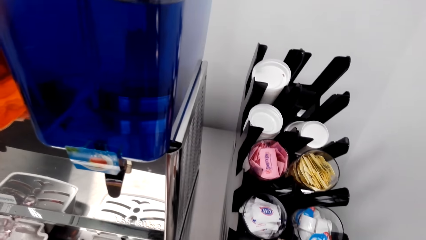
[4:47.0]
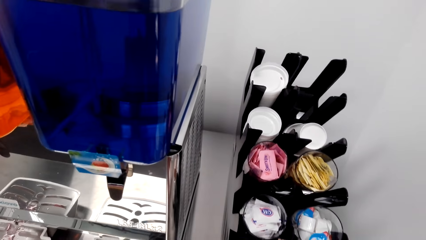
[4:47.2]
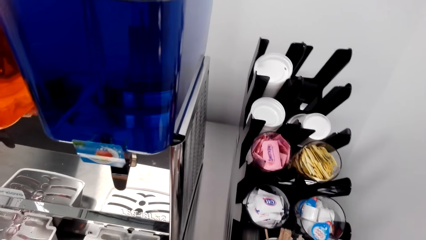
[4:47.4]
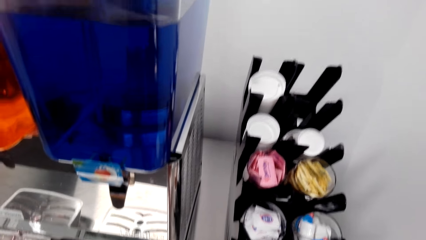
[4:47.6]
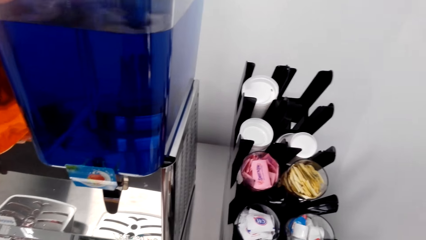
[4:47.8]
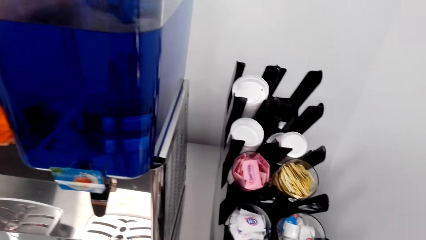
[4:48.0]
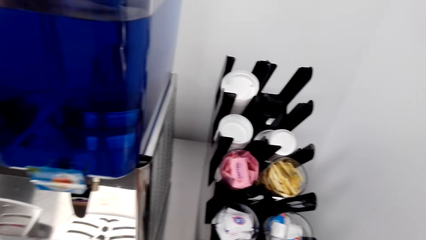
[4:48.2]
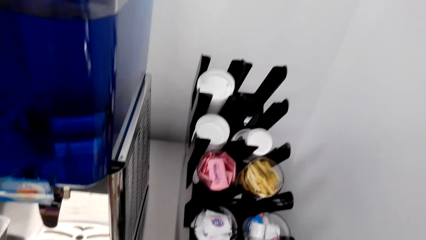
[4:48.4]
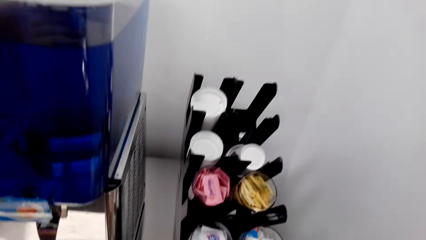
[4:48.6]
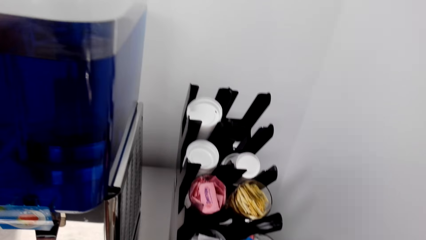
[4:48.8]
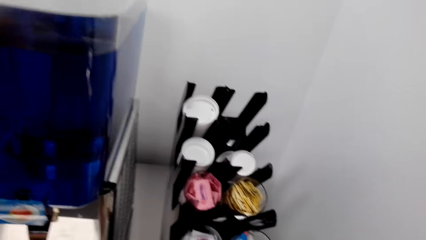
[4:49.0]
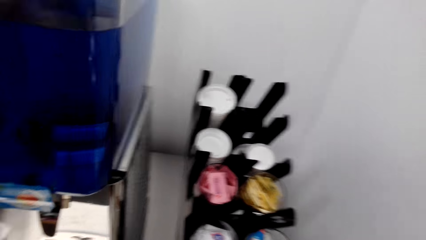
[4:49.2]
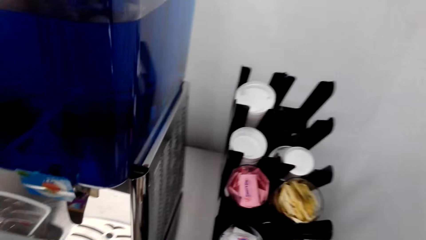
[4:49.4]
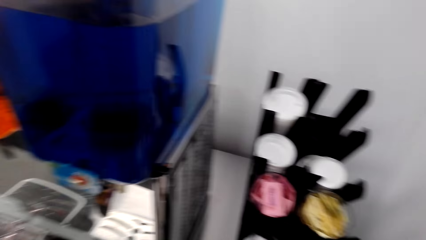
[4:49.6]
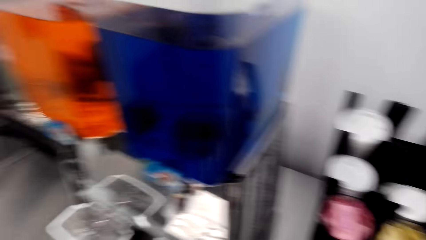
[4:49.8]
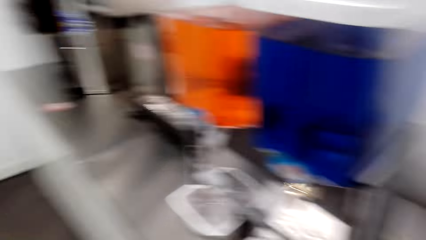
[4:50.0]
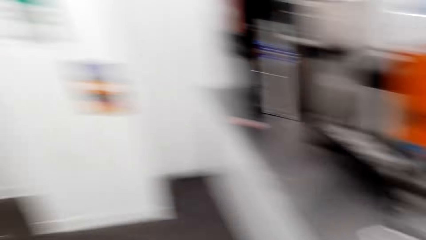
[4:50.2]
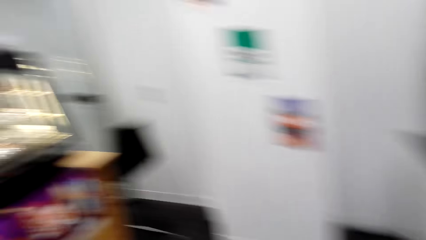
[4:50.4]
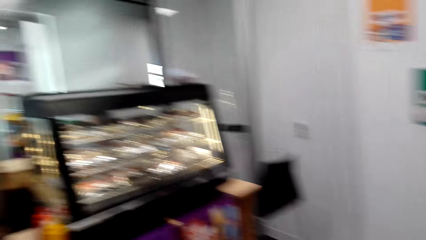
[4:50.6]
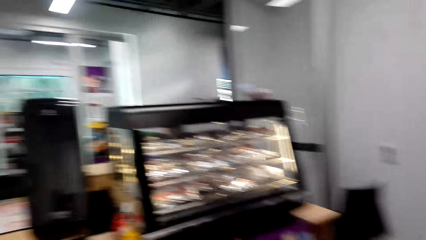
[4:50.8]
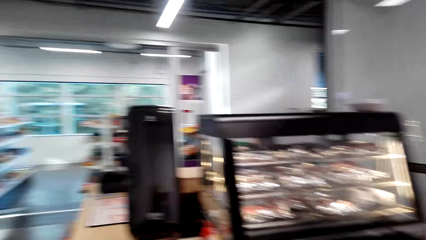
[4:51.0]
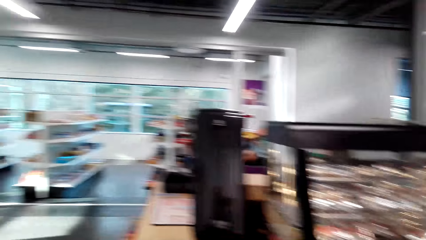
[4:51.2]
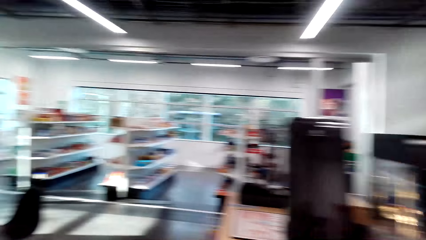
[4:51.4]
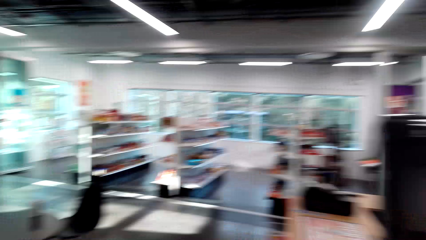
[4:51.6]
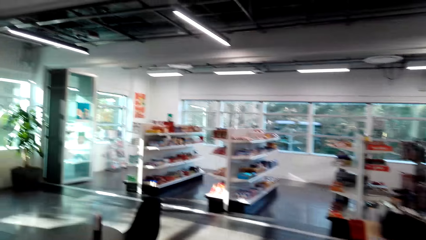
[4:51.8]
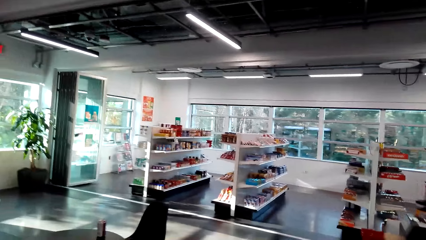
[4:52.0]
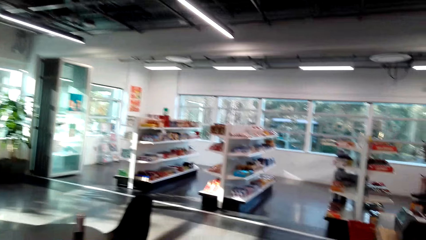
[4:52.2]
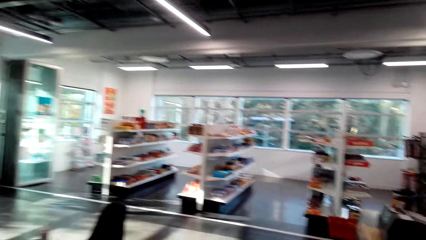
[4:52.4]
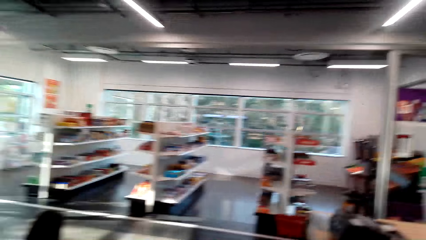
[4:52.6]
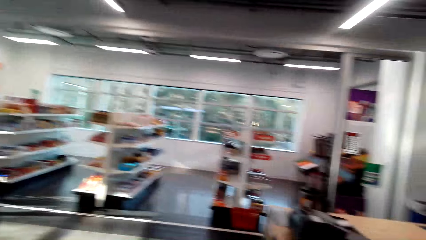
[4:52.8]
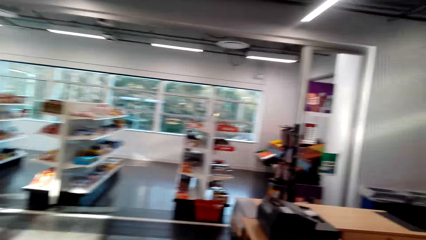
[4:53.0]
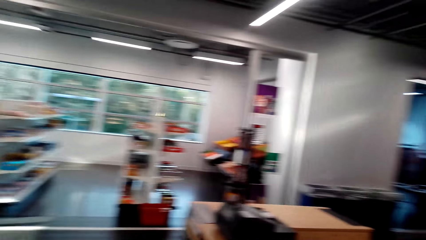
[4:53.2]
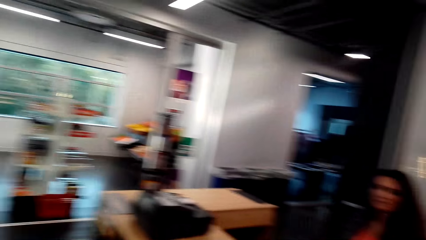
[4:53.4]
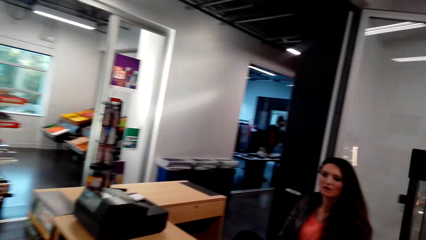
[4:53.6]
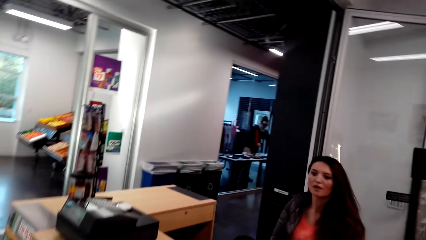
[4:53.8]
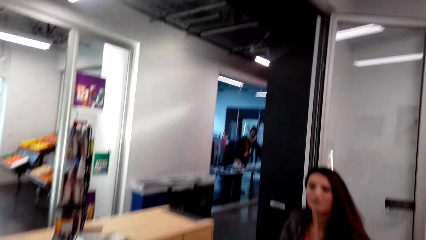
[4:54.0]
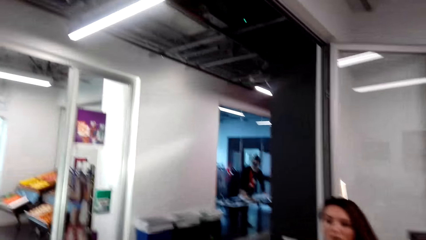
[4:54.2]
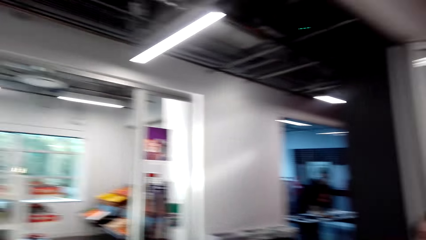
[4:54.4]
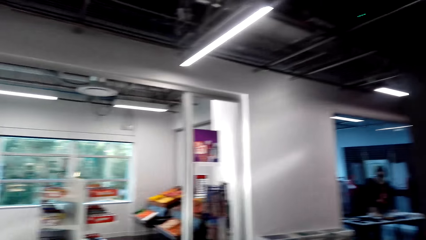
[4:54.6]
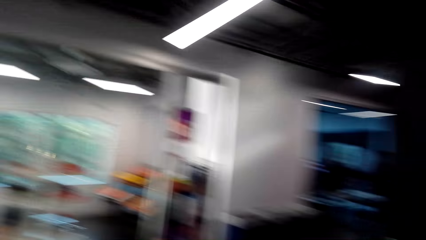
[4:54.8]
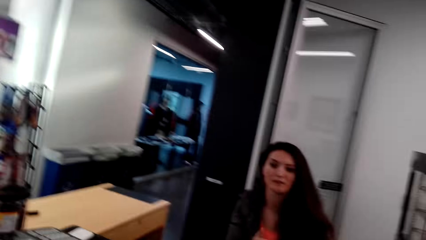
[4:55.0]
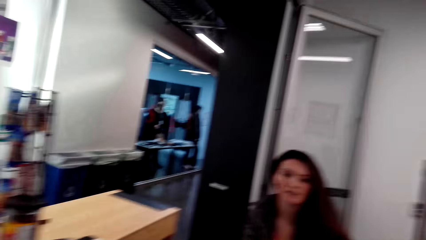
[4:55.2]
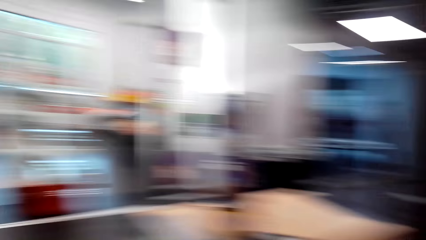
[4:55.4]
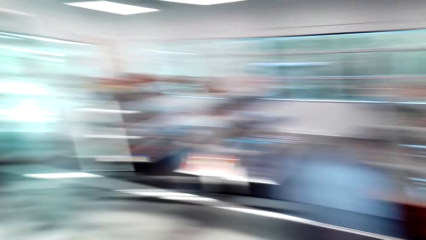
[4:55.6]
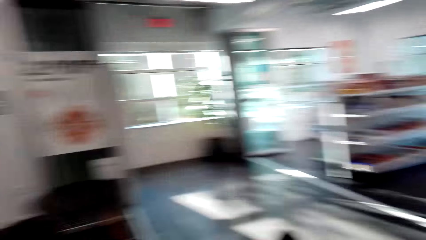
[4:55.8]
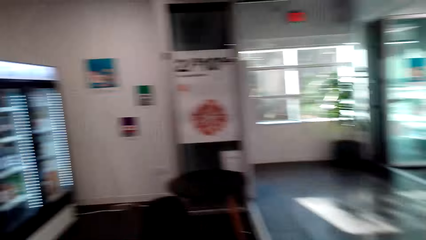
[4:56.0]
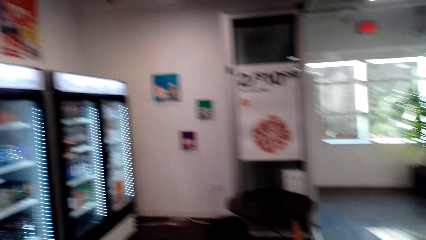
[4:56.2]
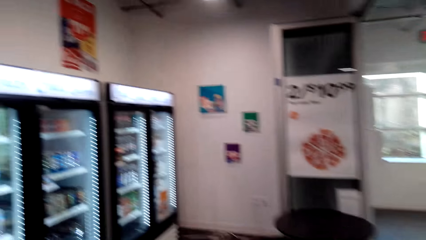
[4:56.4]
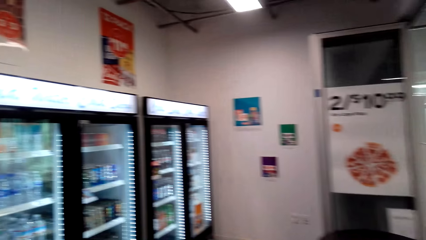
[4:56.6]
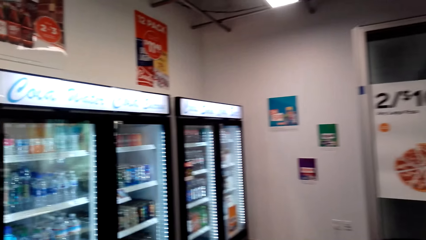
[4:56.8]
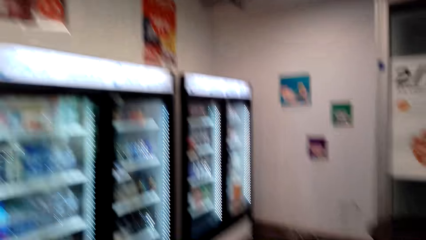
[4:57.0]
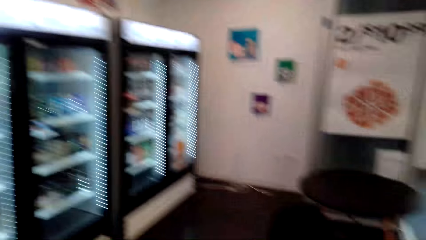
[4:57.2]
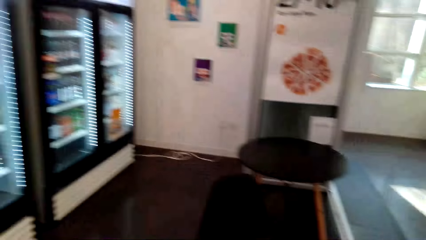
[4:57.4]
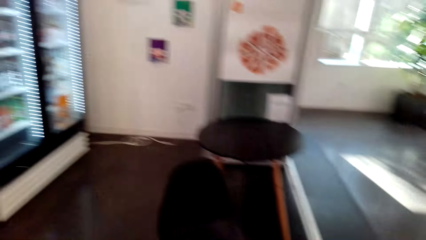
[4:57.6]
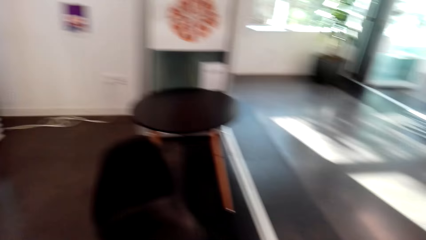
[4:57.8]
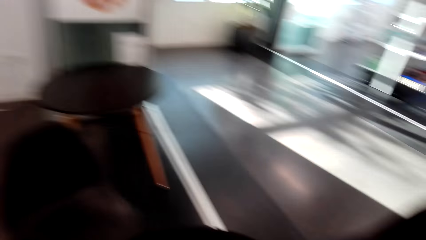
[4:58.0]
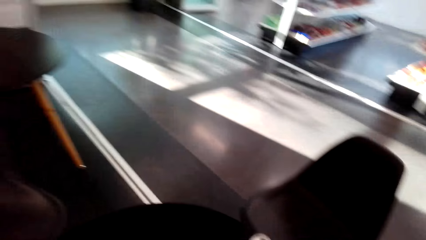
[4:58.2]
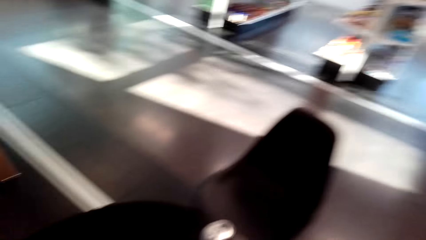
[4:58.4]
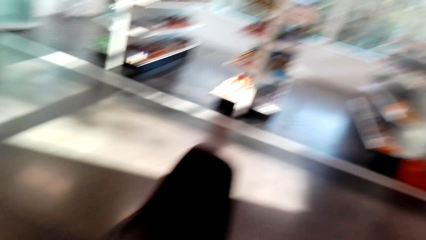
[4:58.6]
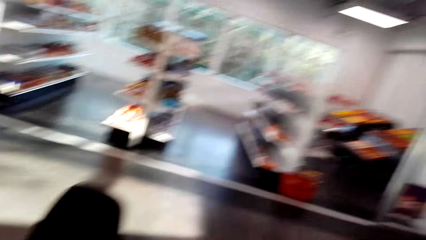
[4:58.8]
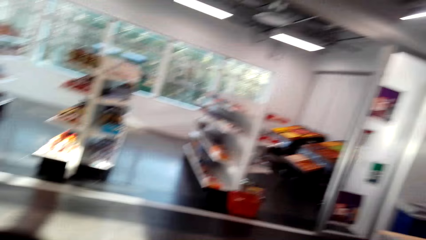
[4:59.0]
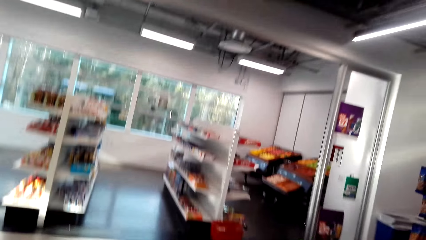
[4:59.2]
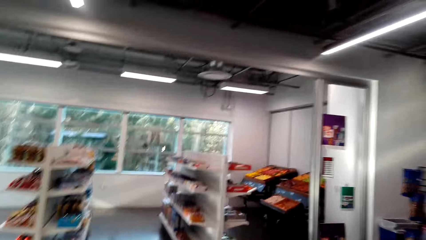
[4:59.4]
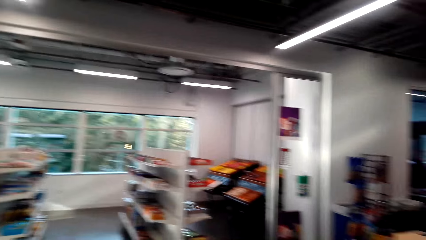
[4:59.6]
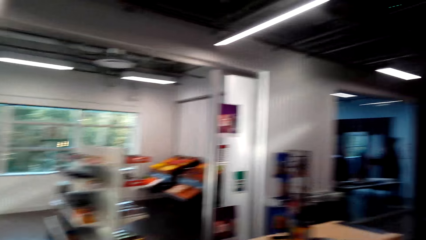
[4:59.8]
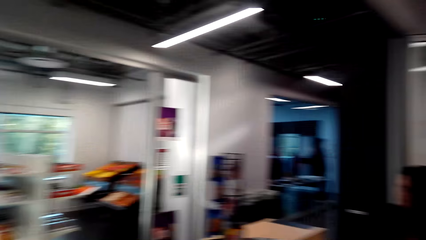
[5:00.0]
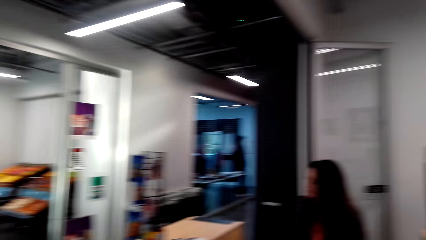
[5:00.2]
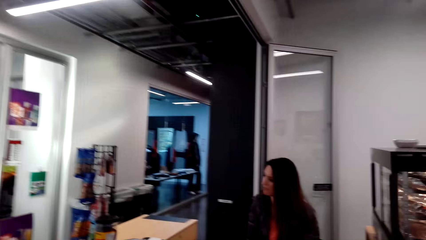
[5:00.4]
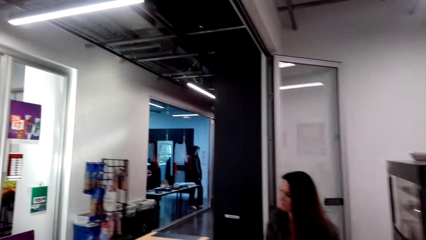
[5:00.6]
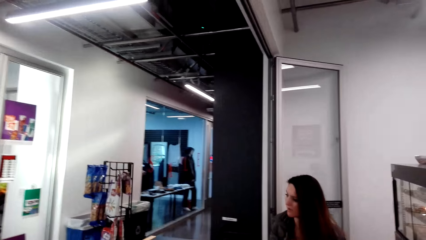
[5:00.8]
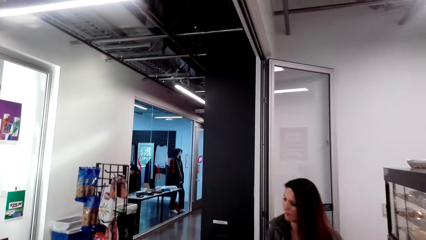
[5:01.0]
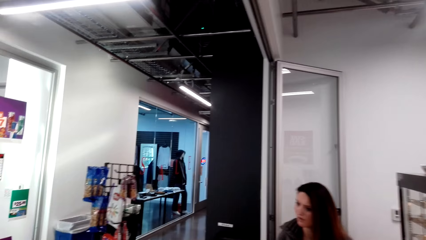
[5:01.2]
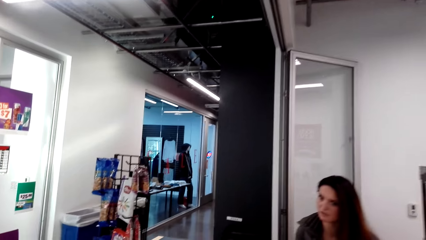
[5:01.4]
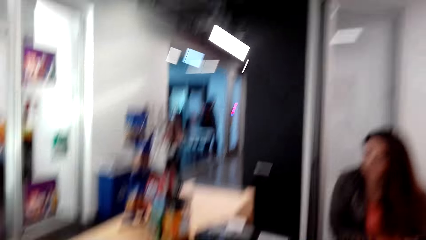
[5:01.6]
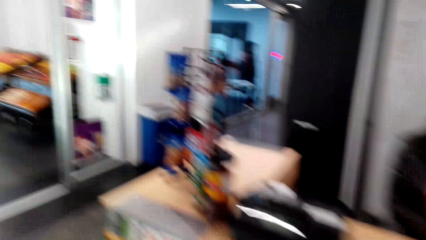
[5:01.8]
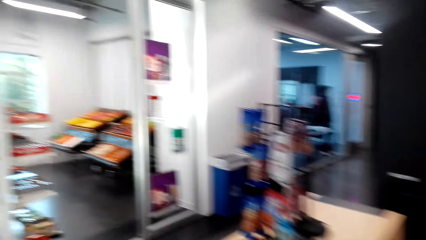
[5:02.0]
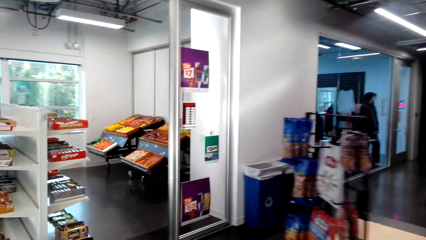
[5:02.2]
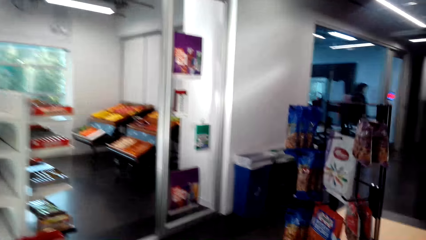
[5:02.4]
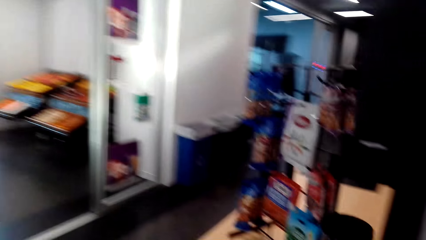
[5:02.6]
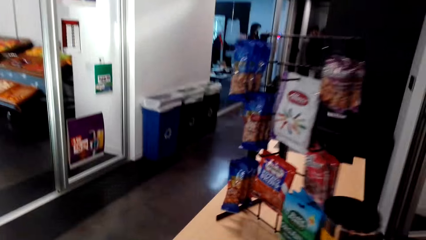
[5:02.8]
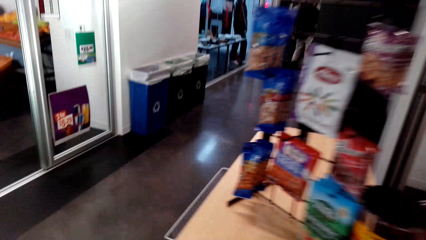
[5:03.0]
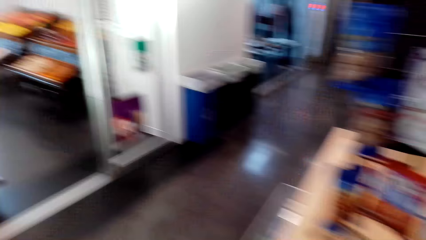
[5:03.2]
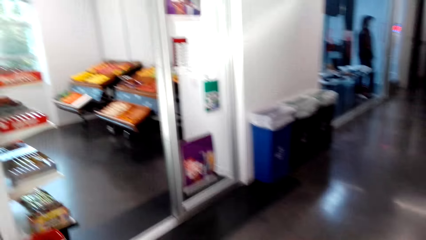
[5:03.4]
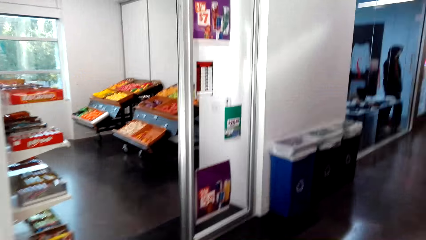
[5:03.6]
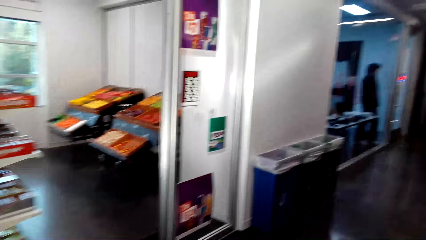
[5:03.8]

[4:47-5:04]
The camera wearer turns around. They walk. They talk to a person. The person talks to the camera wearer.
